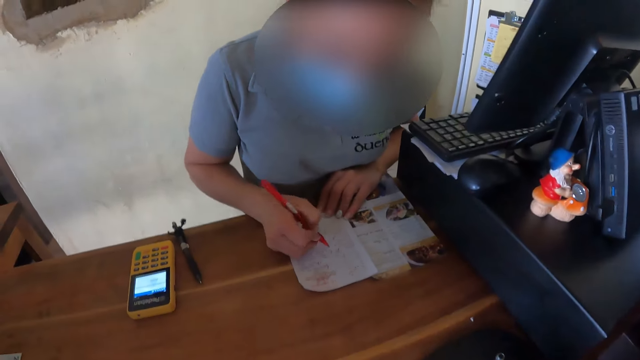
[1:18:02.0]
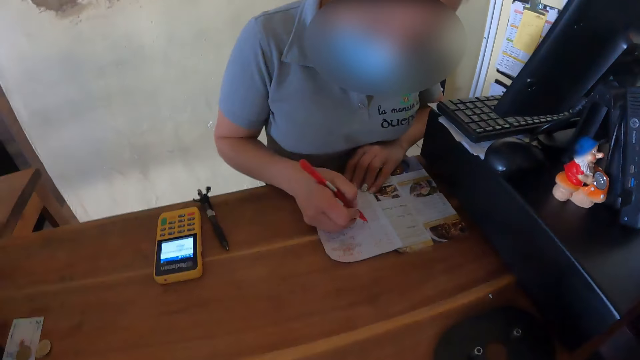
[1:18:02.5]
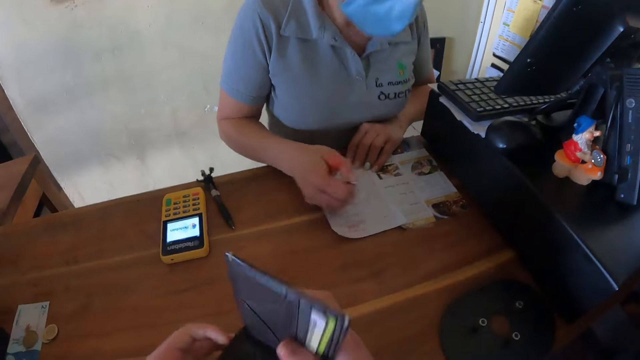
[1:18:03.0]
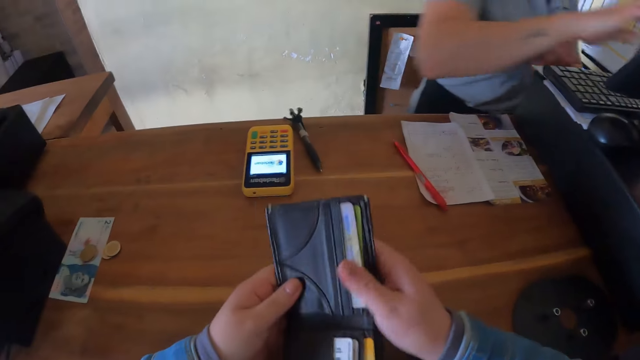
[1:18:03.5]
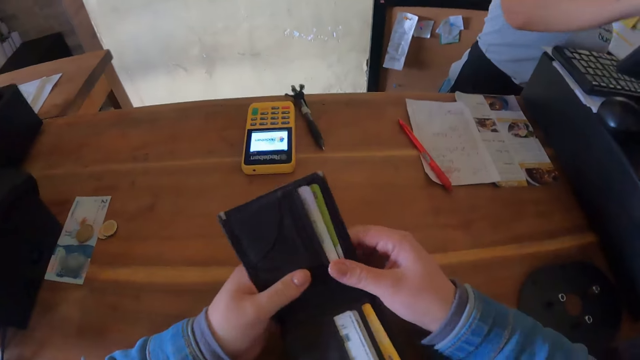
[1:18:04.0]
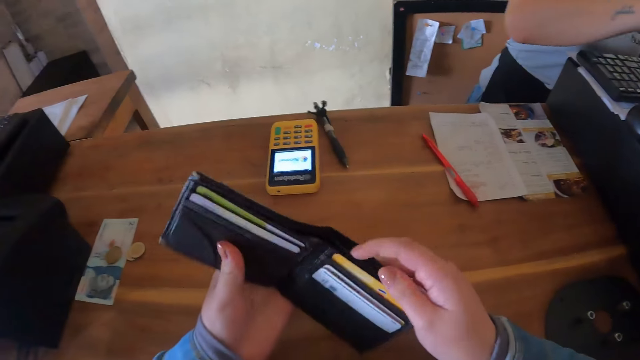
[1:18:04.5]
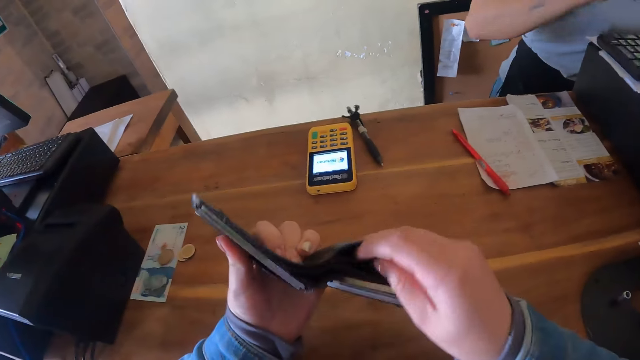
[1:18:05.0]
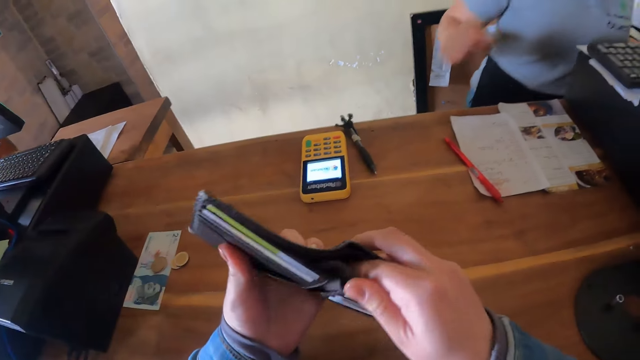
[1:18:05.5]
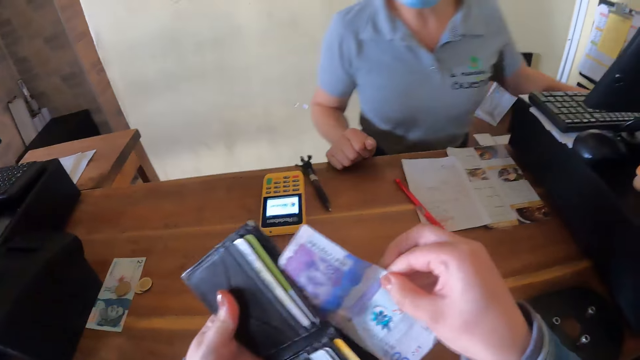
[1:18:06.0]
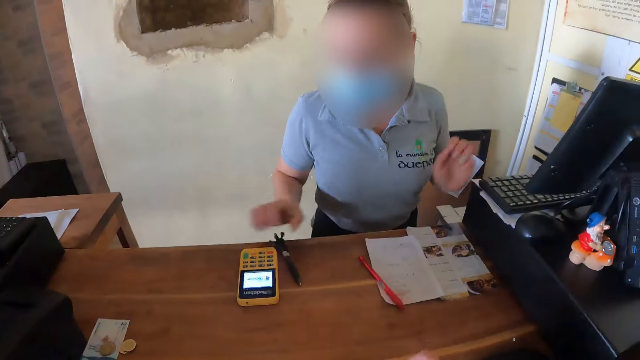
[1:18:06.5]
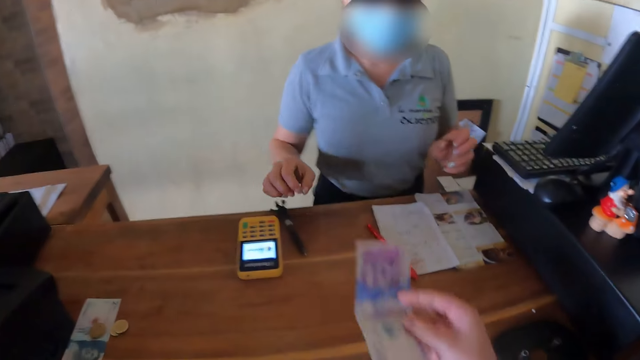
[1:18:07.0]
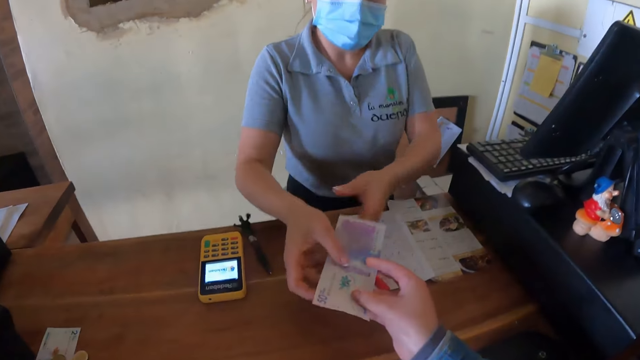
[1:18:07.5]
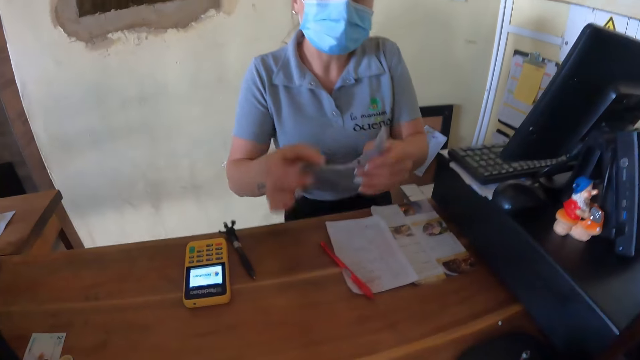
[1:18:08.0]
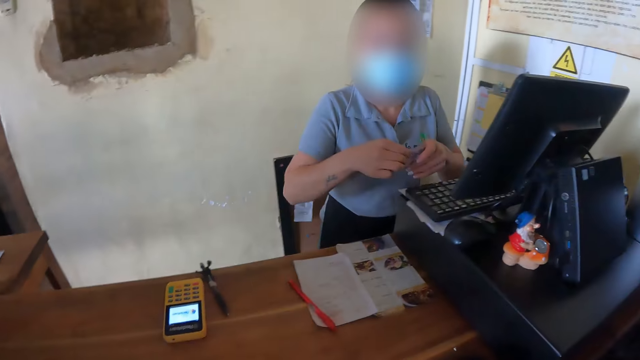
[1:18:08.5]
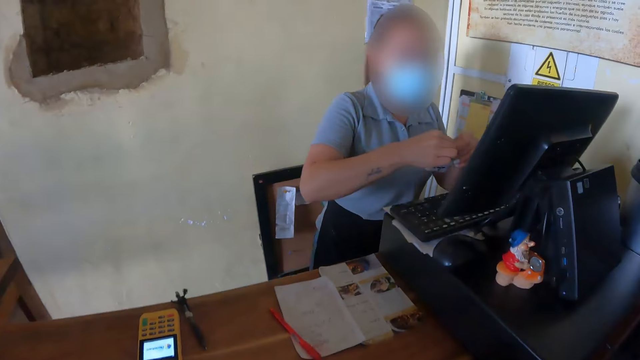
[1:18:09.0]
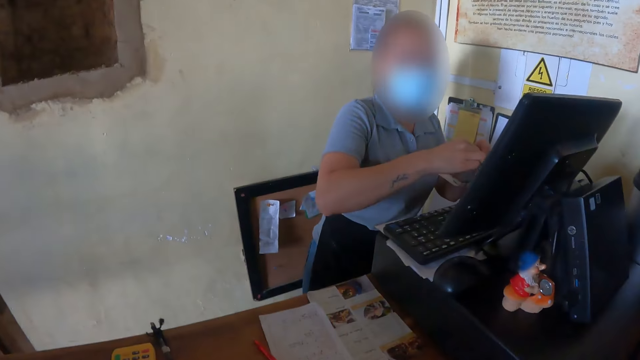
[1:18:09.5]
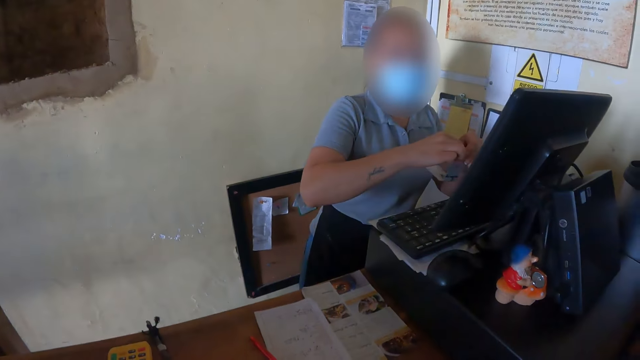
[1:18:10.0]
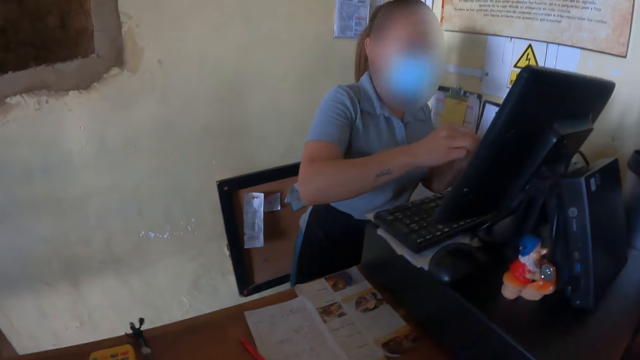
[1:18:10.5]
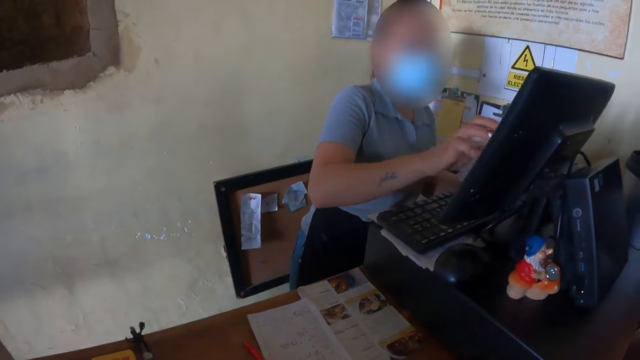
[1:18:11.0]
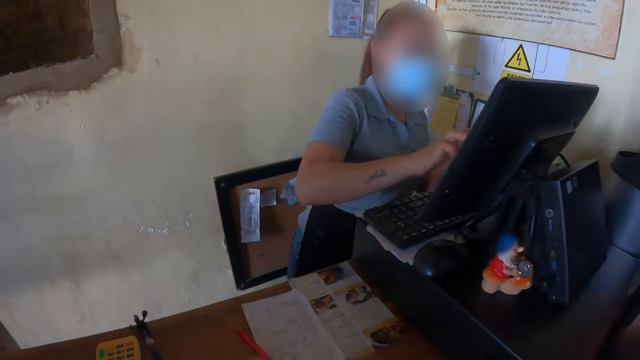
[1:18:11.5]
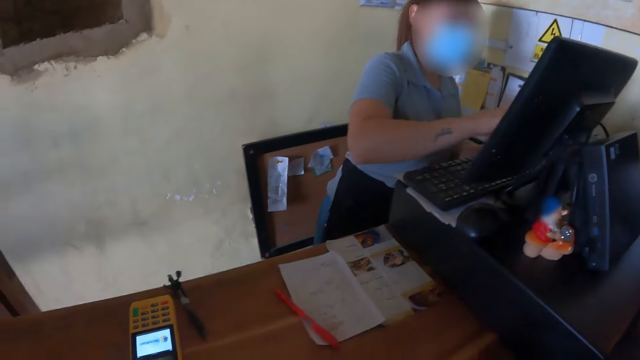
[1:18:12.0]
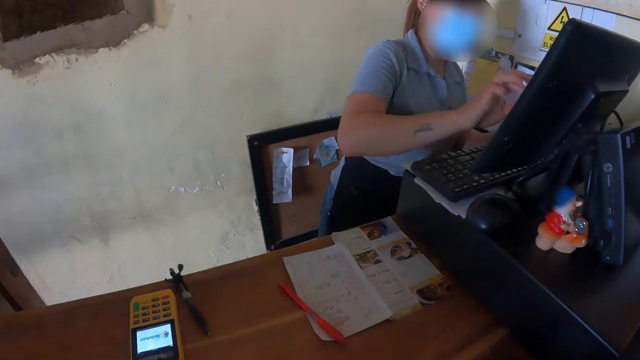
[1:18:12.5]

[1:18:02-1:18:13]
A woman writes down. The camera wearer holds a wallet. They remove money from a purse. They give the cashier money. The woman operates a computer.

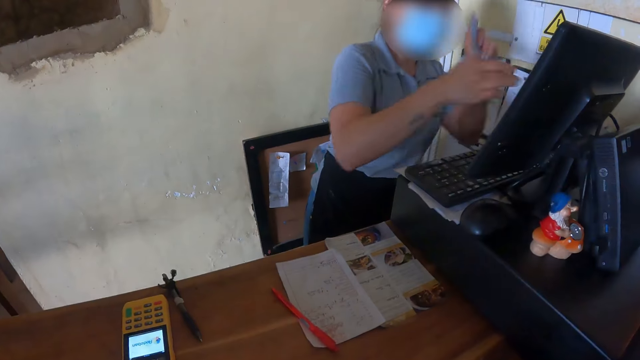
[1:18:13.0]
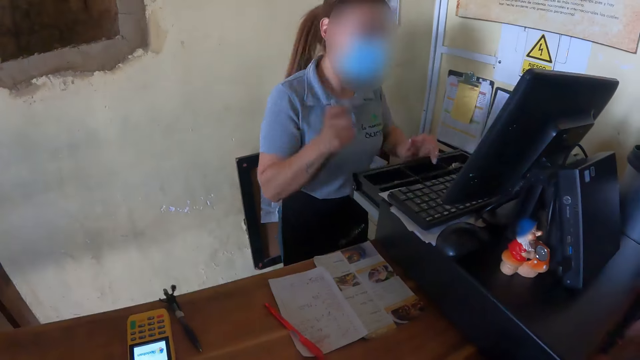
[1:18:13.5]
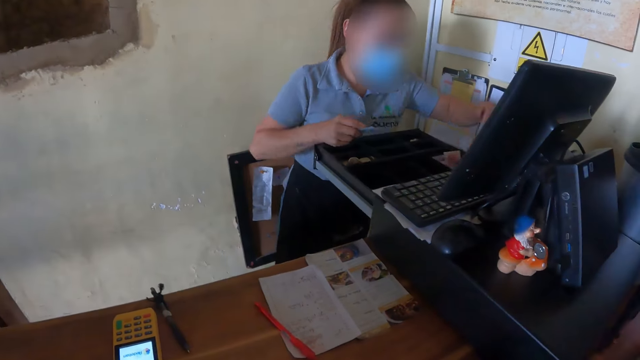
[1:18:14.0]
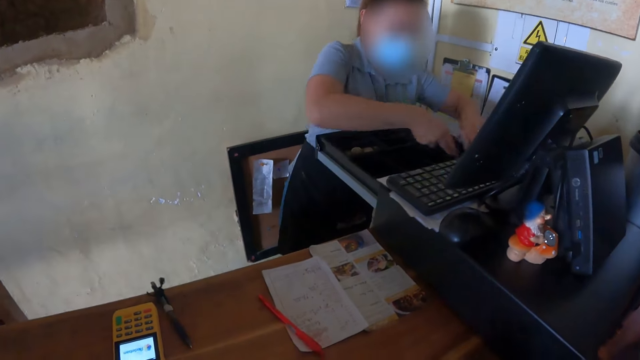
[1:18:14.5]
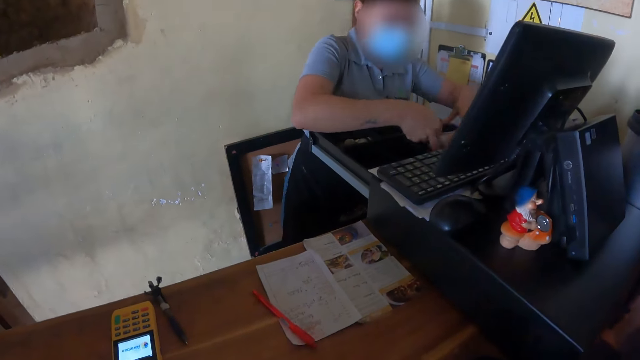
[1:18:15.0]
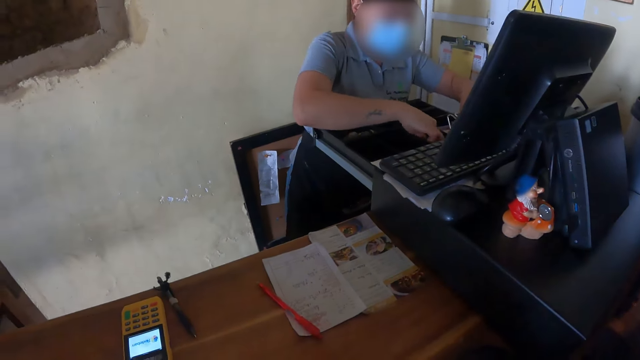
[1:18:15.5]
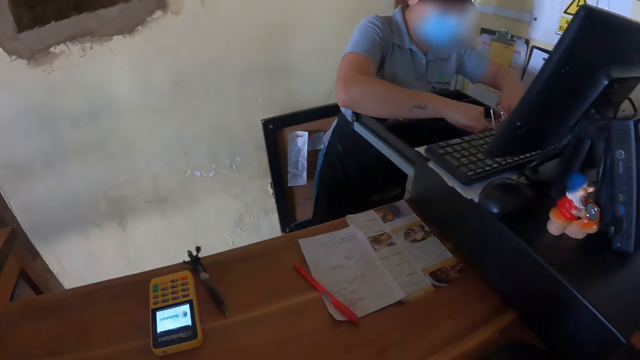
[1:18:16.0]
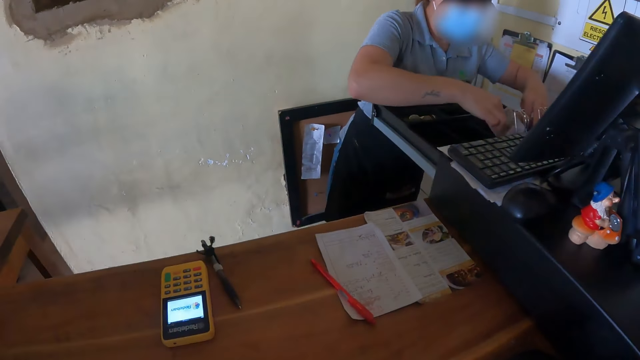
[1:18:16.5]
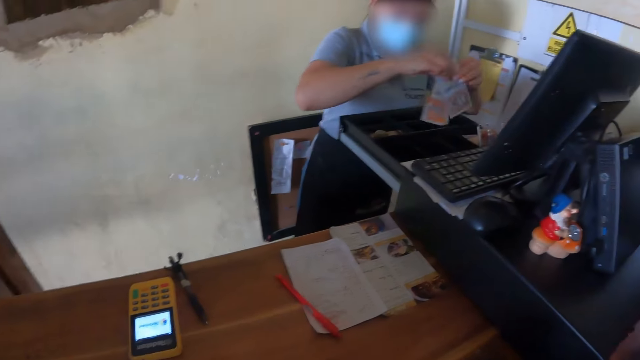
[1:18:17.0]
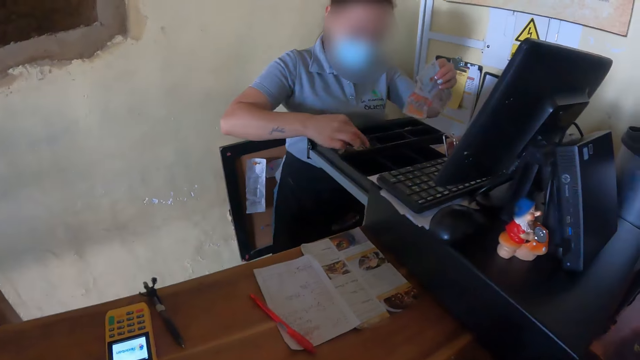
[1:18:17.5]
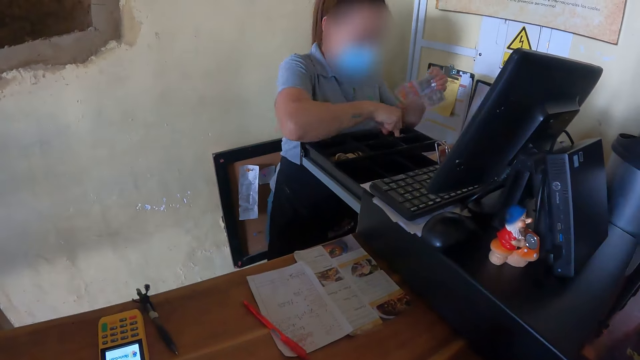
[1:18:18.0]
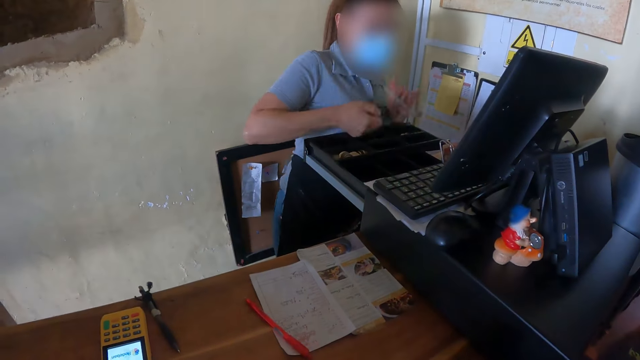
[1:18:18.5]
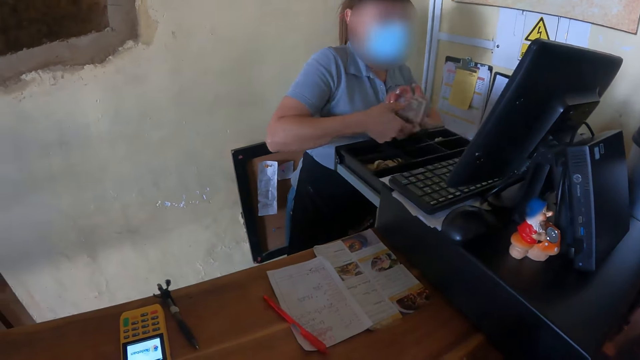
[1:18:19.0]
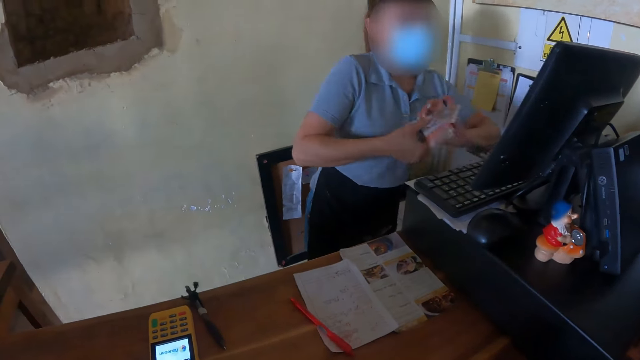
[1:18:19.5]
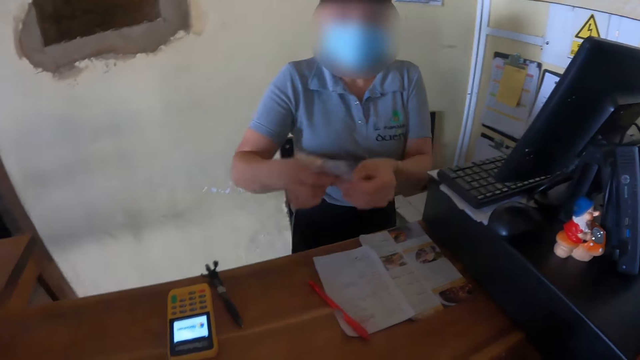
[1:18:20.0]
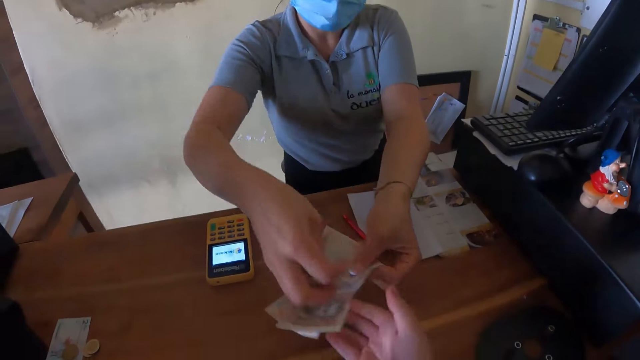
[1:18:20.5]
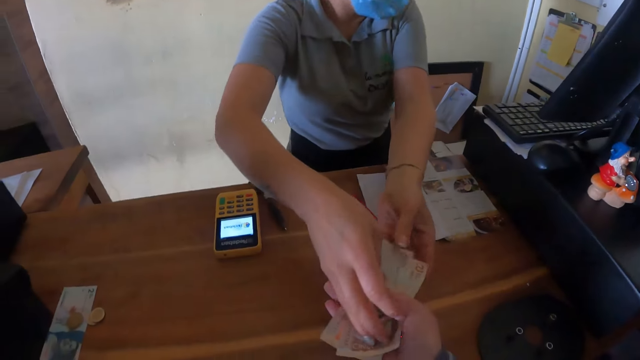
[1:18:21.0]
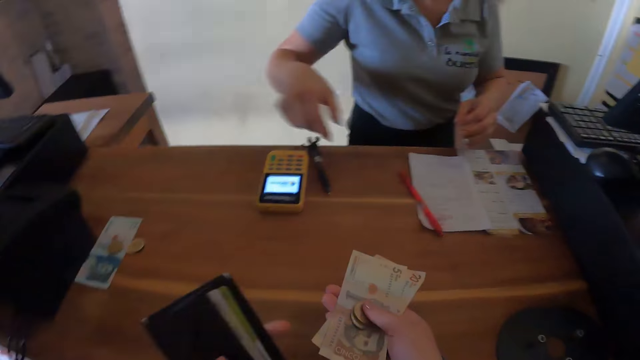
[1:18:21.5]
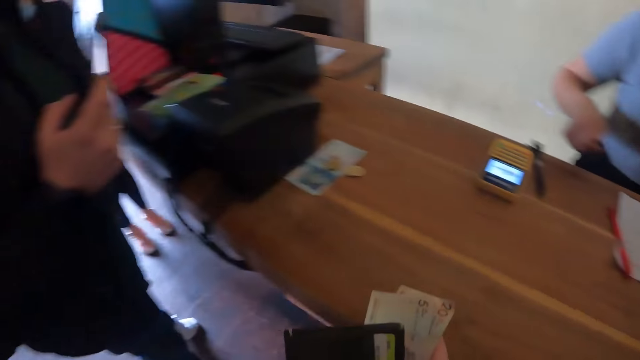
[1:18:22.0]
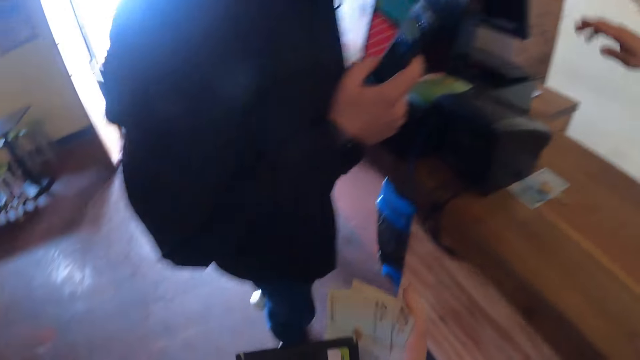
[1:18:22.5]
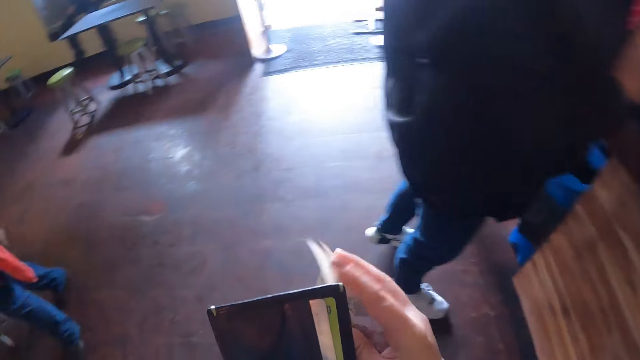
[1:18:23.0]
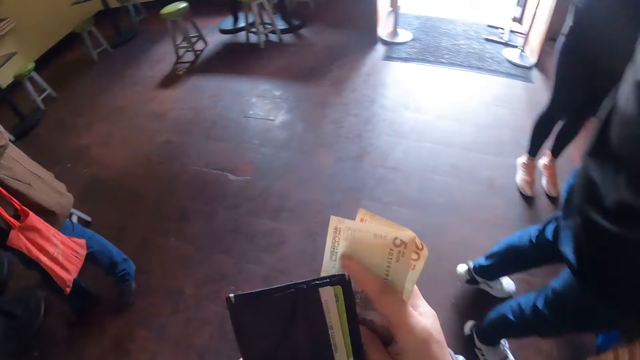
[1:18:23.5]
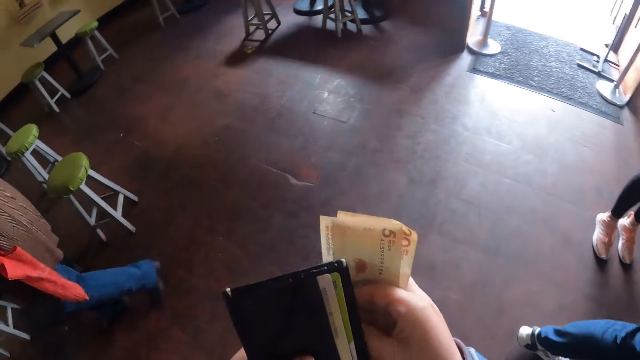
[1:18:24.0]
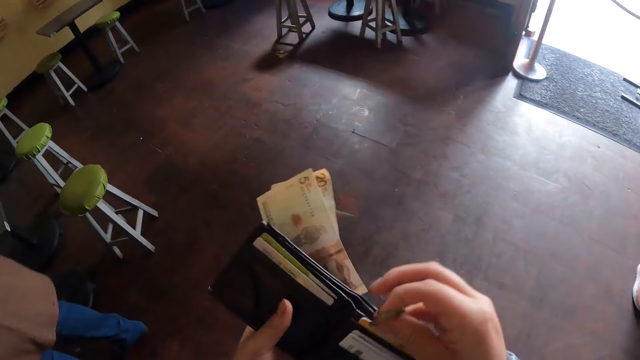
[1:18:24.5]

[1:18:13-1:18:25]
A woman opens a cash drawer and puts in money. The woman picks up money and closes the cash drawer. The woman gives the camera wearer balance. The camera wearer moves away from the cashier.
